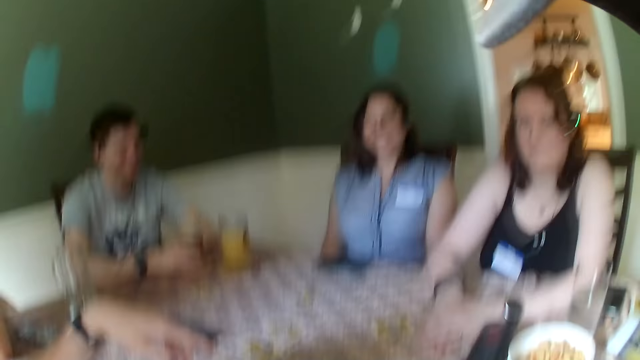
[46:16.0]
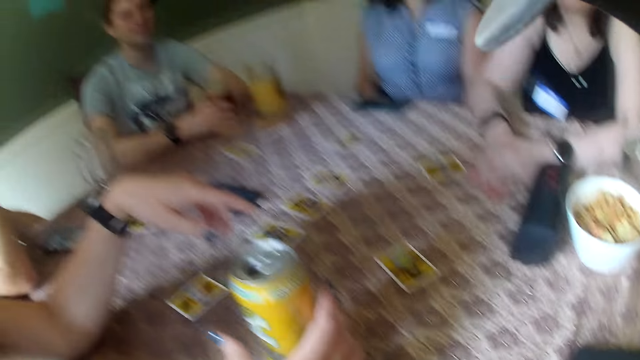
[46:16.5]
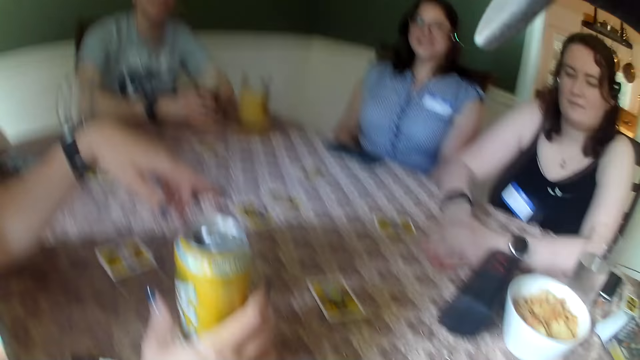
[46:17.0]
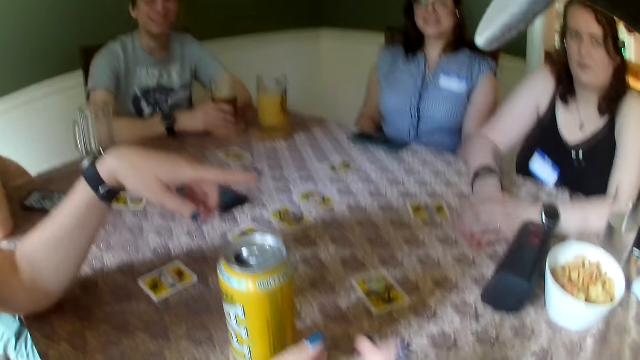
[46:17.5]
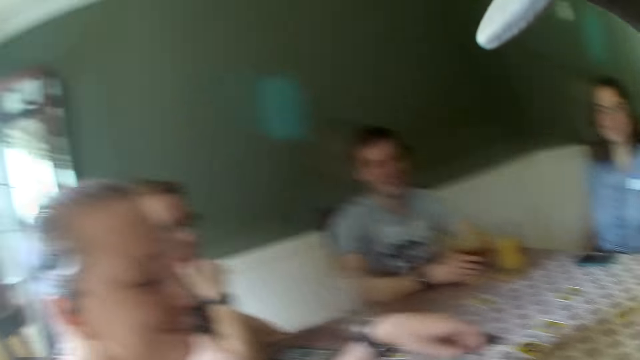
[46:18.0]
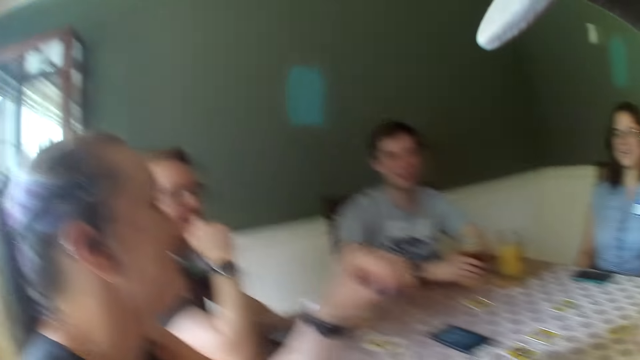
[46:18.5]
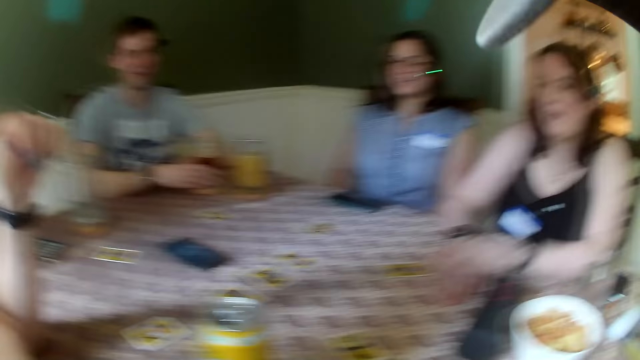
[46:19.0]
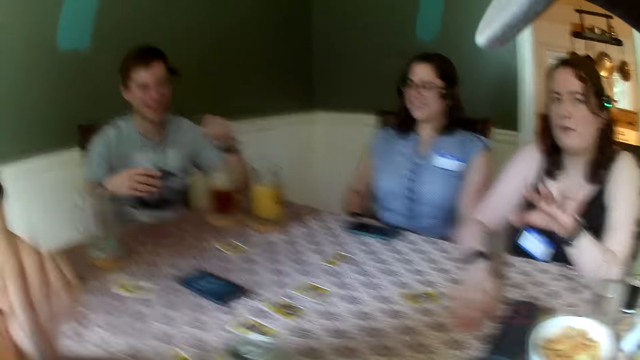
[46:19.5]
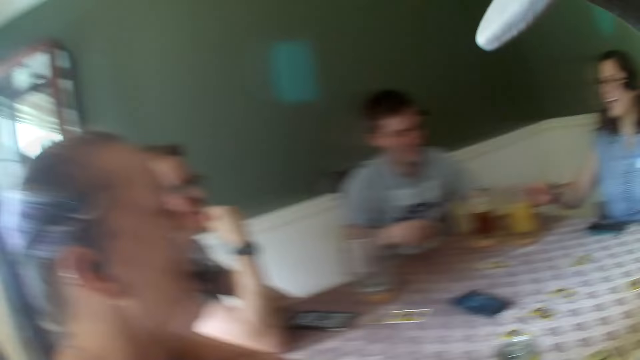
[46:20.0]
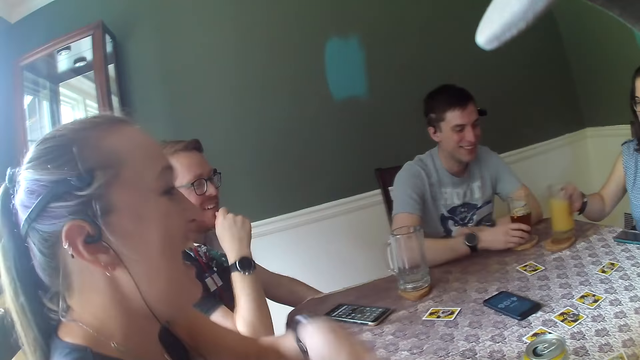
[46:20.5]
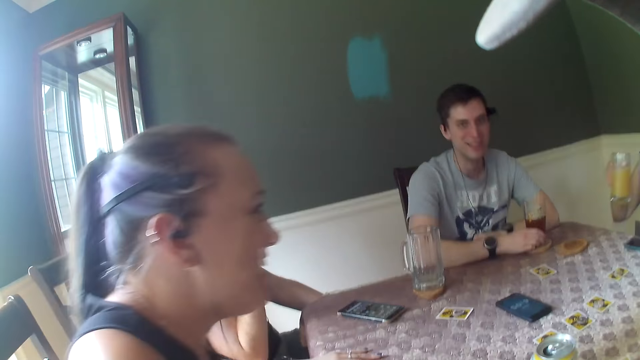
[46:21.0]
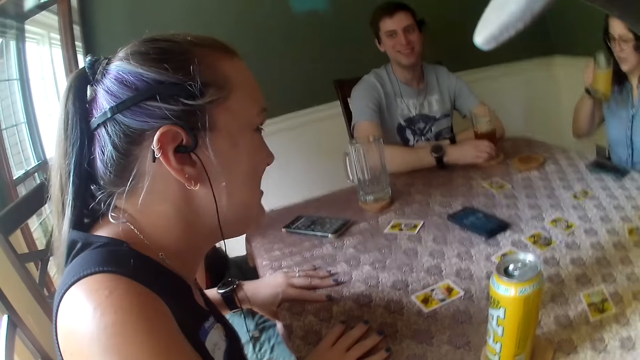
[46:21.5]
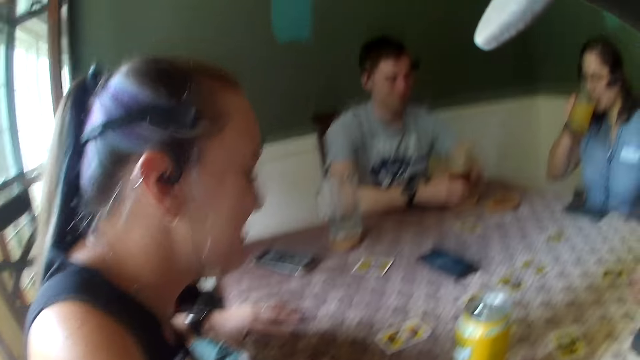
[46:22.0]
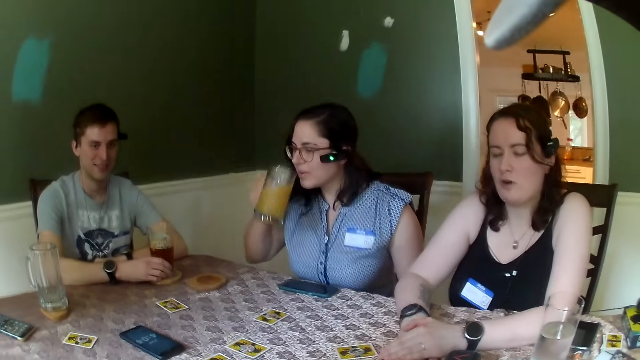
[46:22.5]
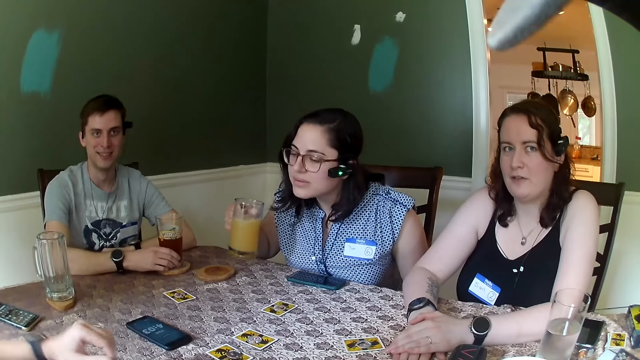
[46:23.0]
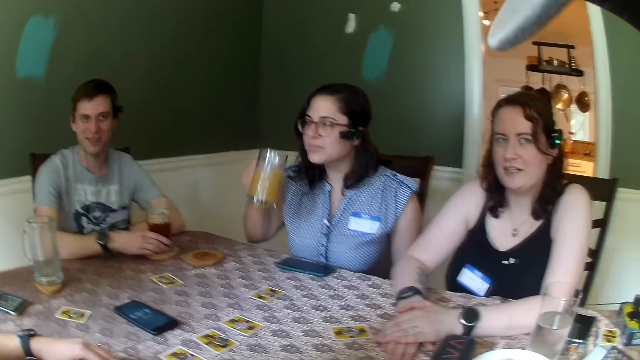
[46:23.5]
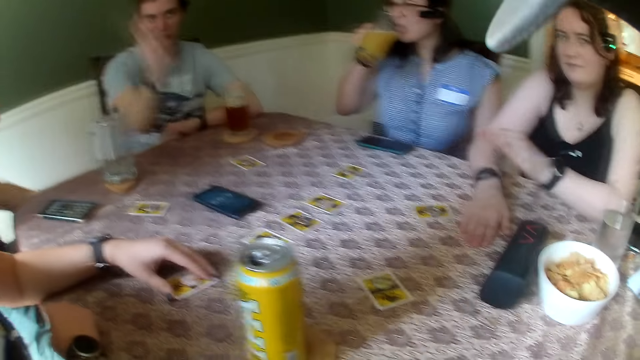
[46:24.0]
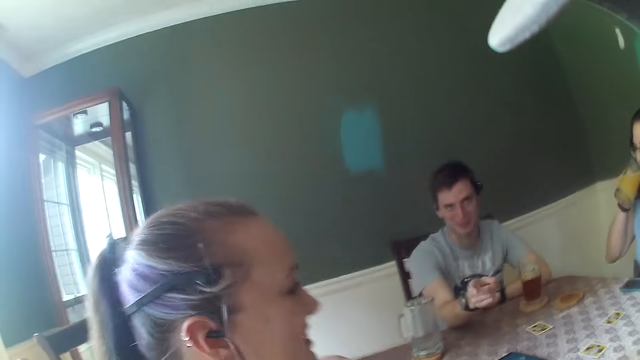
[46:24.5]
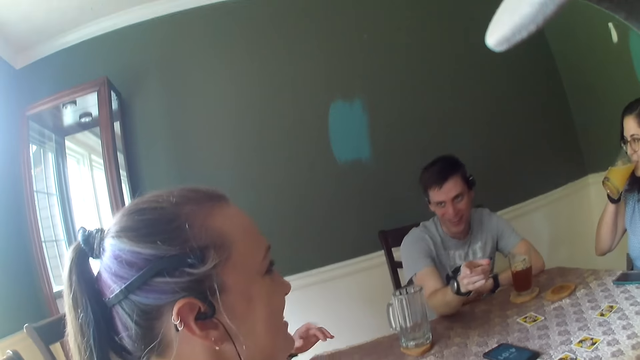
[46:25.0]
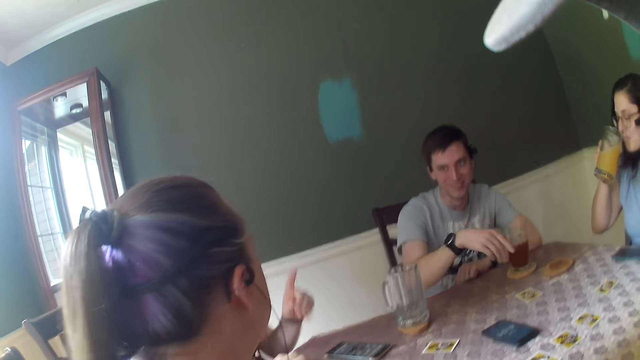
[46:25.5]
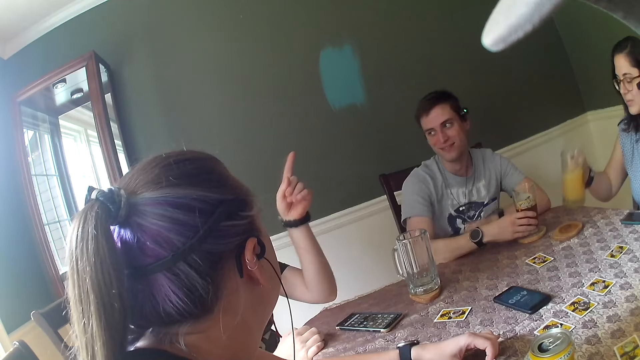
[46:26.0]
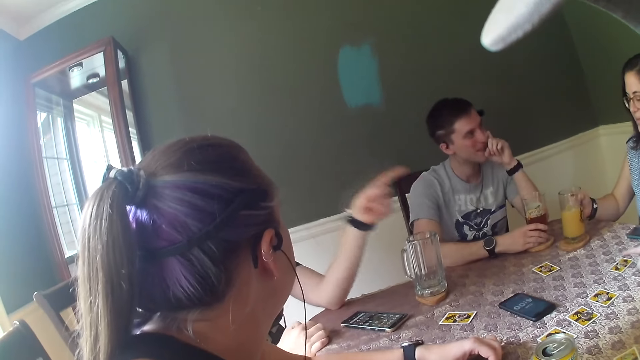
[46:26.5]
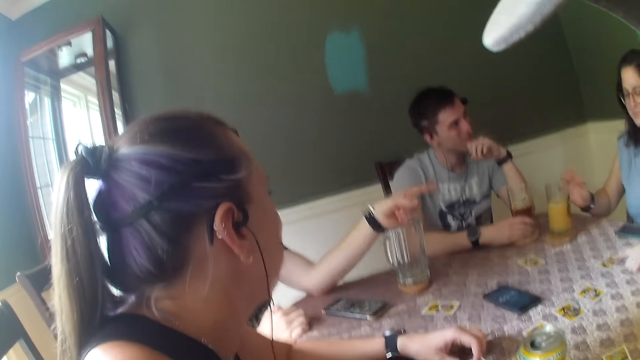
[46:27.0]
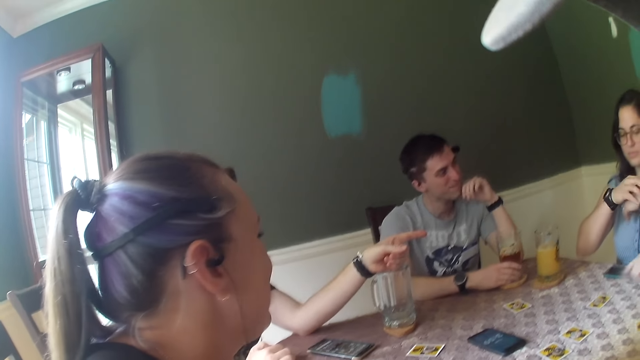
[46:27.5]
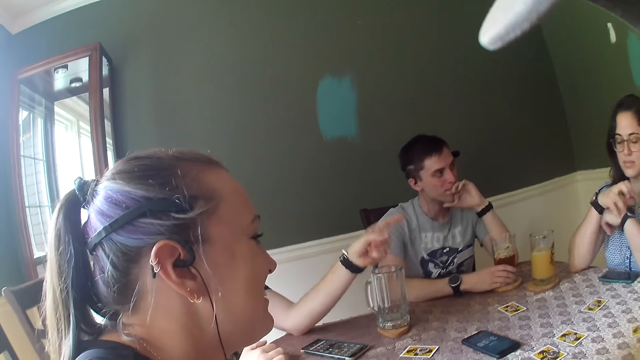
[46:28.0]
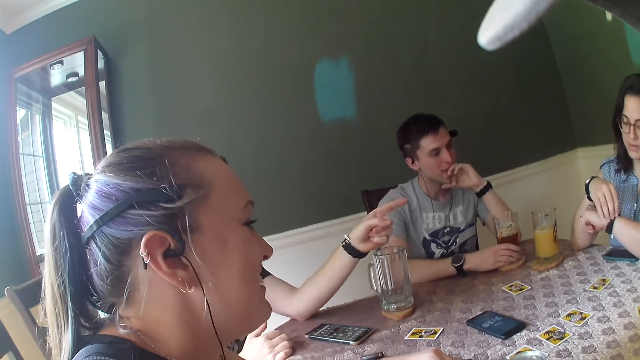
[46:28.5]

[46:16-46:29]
The camera wearer dialogues with a woman. Another woman picks up the glass of juice on the table with her right hand. A man touches the cup of beer on the table with his right hand. The second woman drinks the glass of juice from the table with her right hand. The man touches the cup of beer on the table with his right hand. Another man dialogues with the camera wearer.

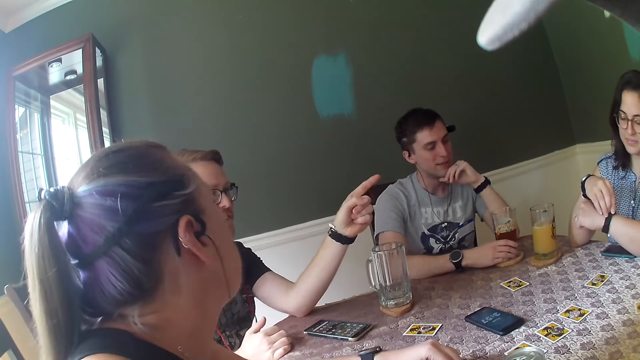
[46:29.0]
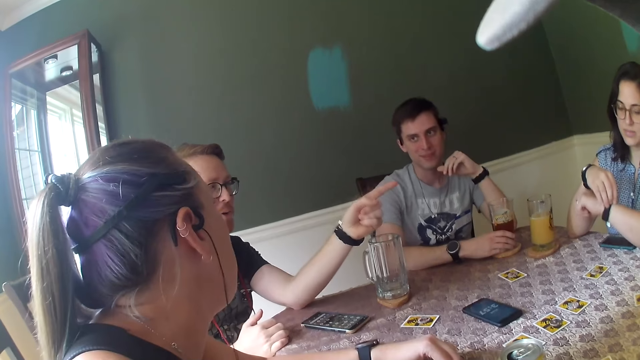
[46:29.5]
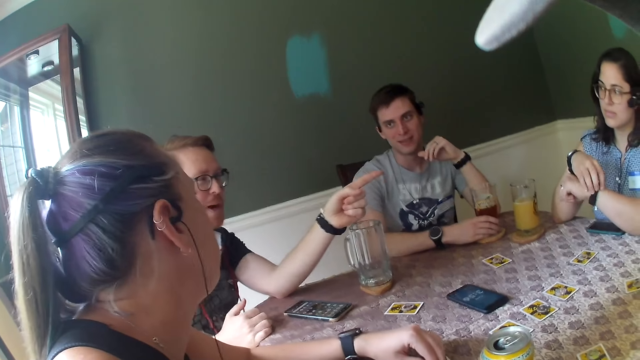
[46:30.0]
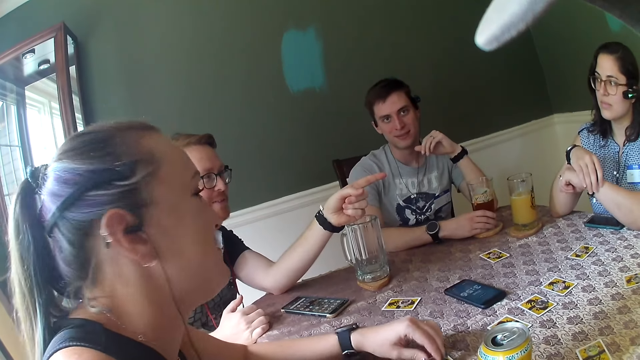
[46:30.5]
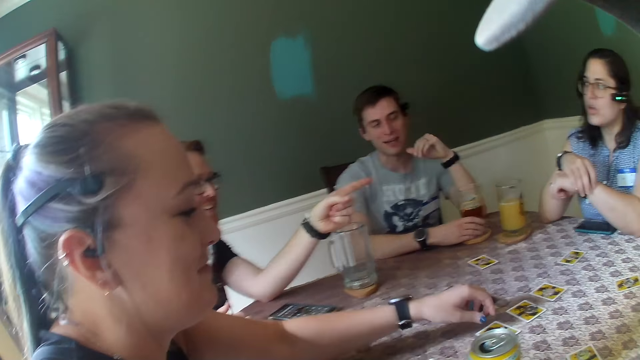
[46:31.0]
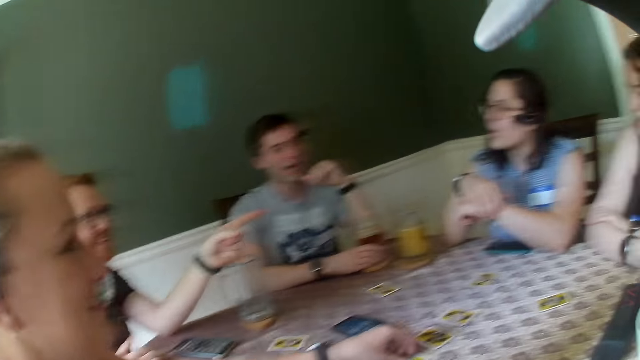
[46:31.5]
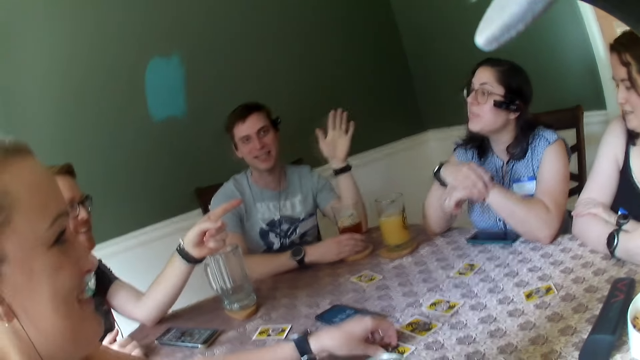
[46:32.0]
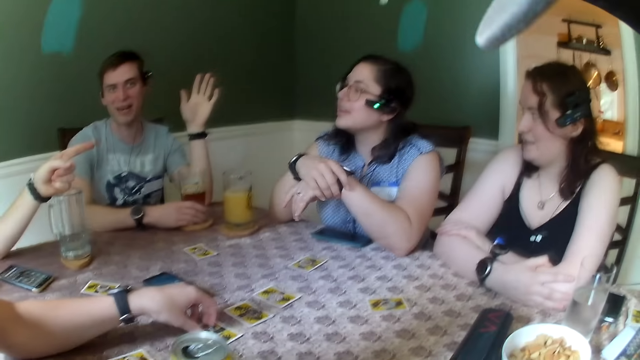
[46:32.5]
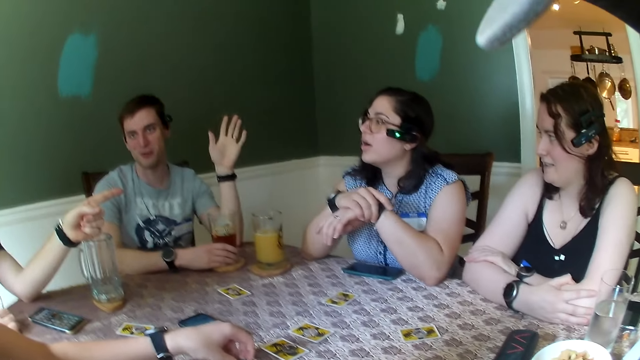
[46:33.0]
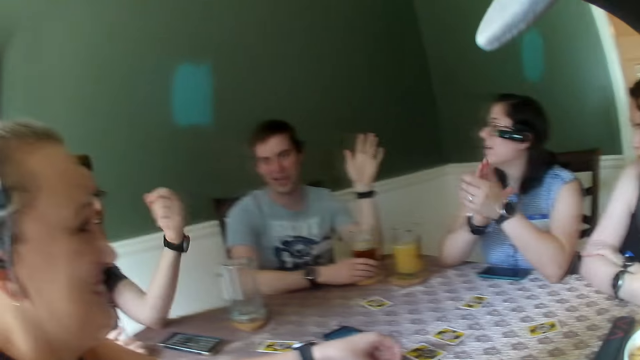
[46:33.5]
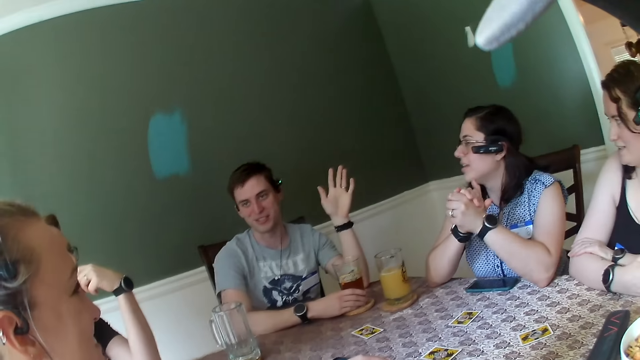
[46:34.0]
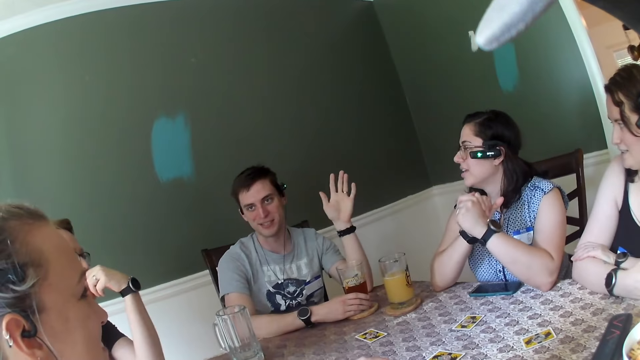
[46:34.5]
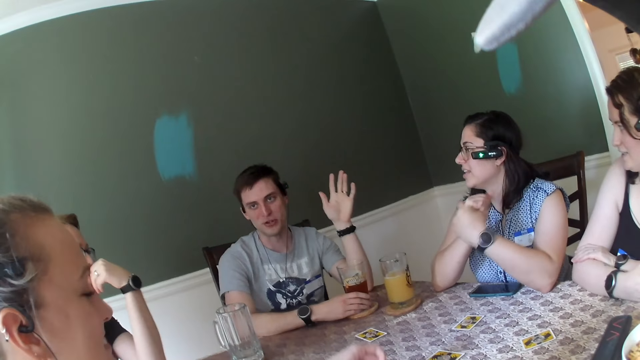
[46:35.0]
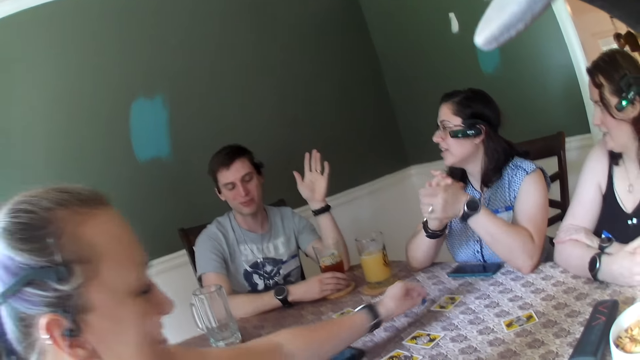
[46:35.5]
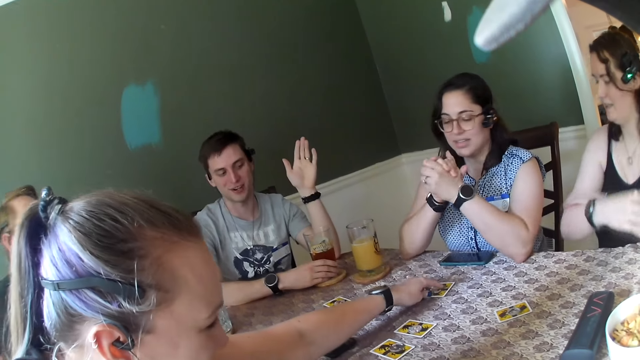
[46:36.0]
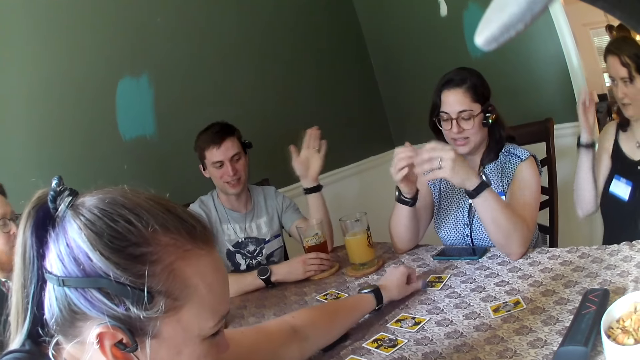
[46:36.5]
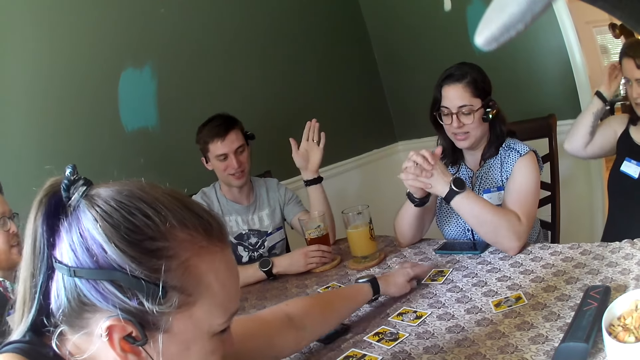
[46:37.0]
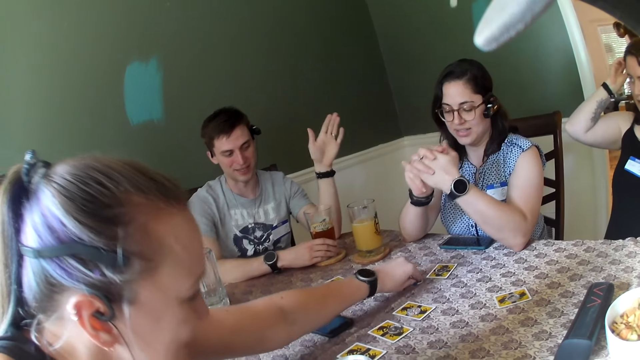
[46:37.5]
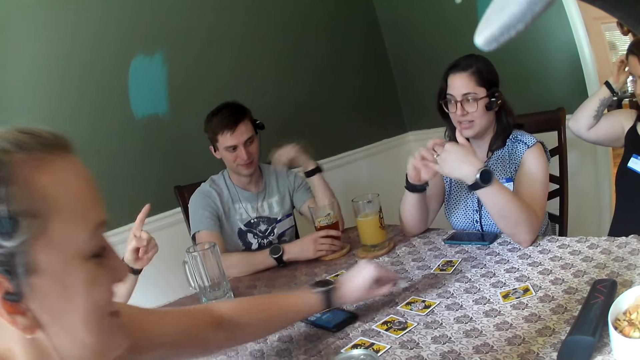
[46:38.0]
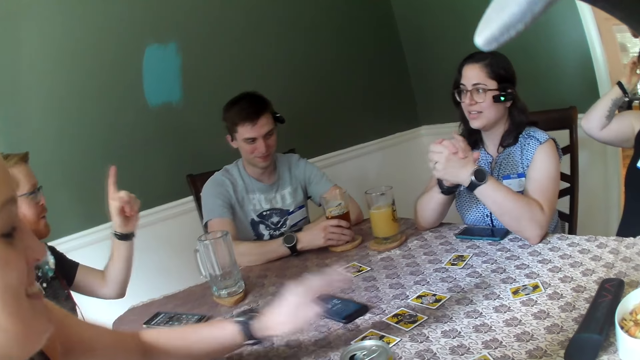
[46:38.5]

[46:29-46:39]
A man dialogues with a woman. Another woman moves a token on the table with her left hand. The camera wearer looks around. The man dialogues with a third woman. The second woman moves the token on the table with her left hand. Another man picks up the cup of beer on the table with his right hand.
